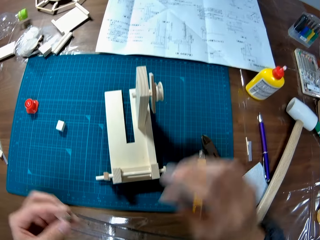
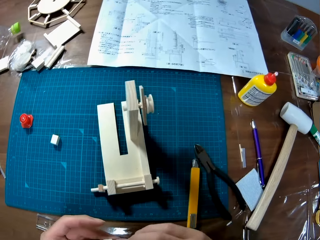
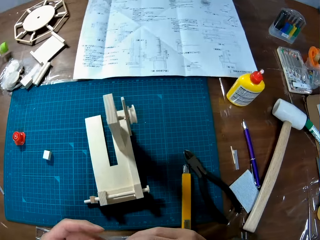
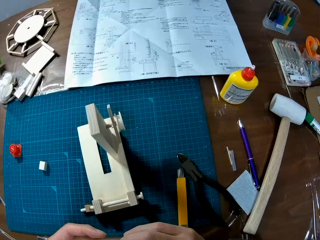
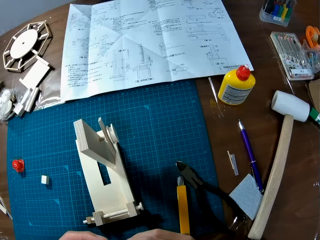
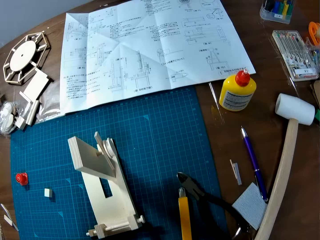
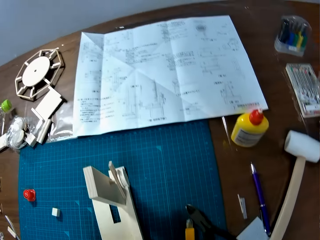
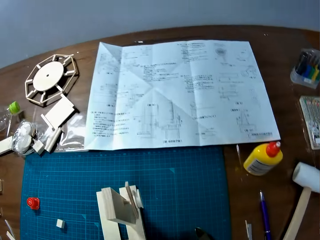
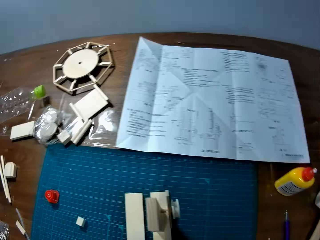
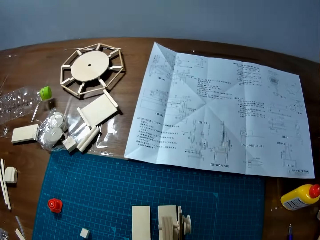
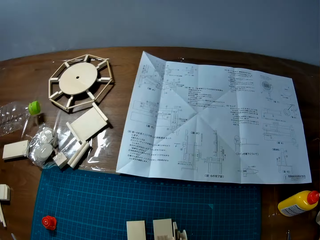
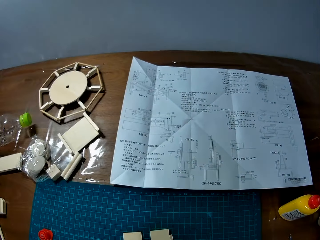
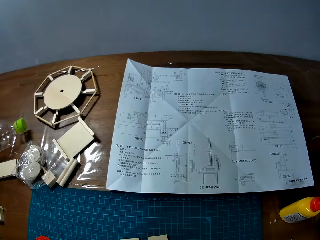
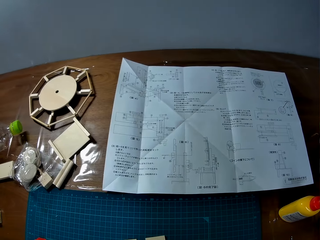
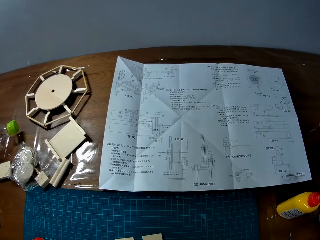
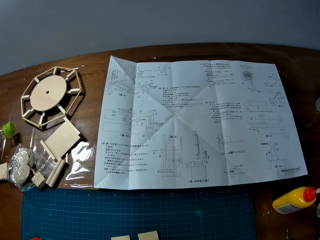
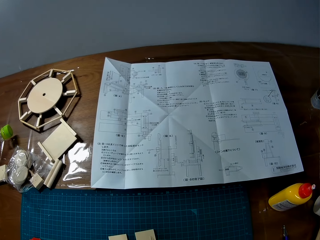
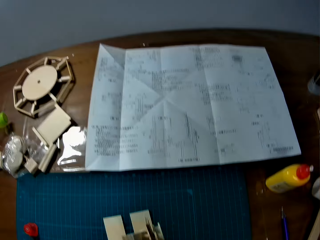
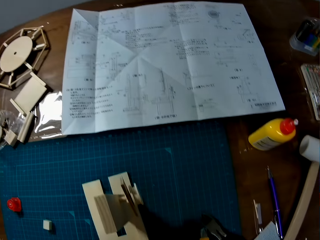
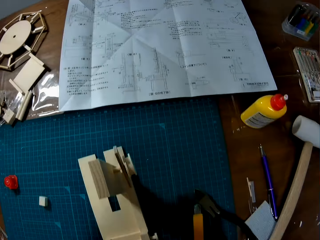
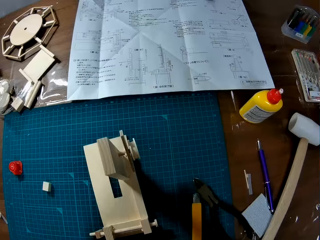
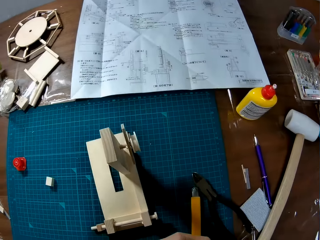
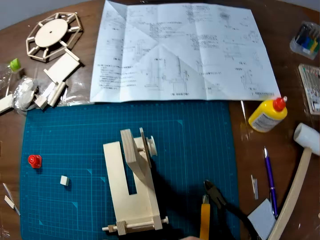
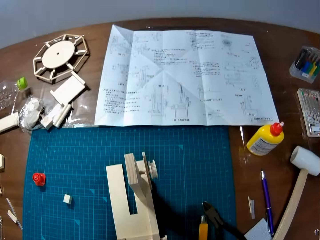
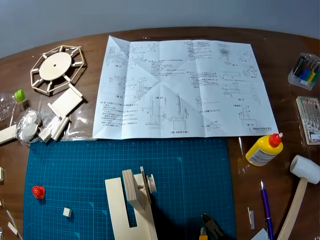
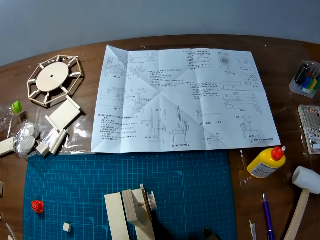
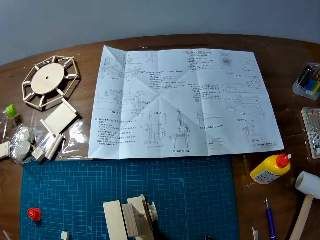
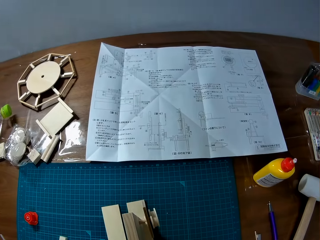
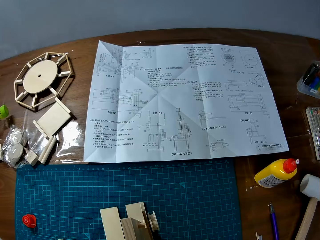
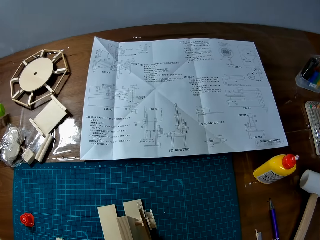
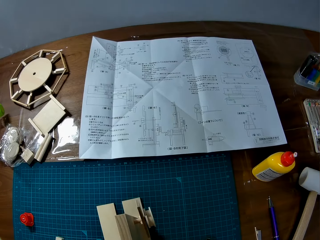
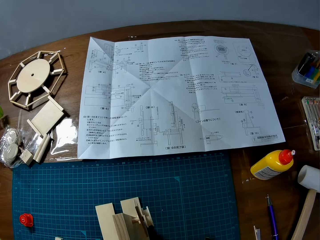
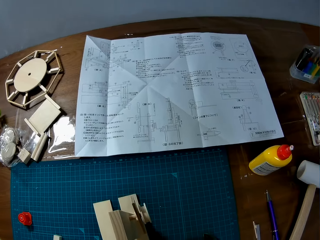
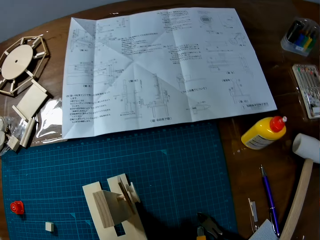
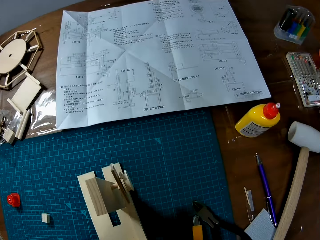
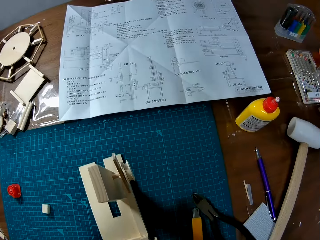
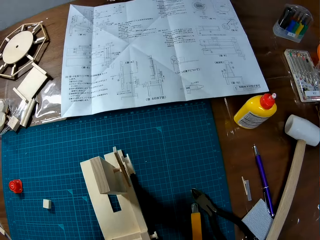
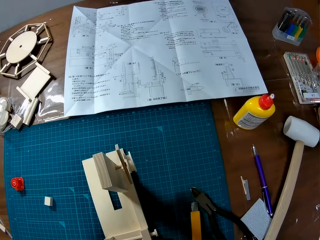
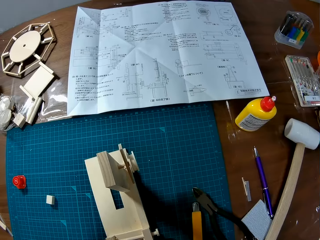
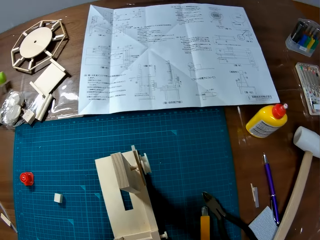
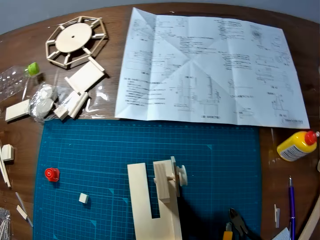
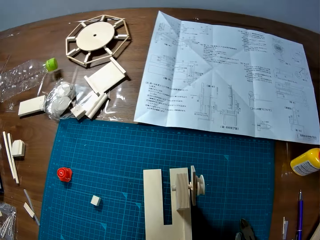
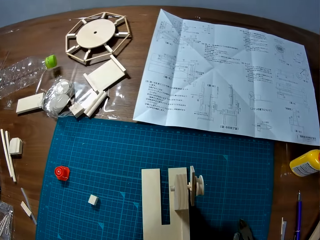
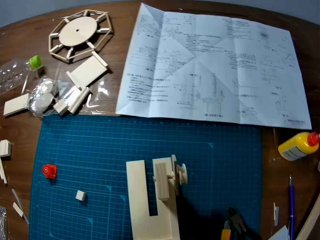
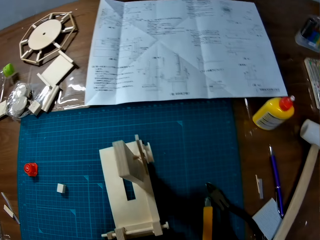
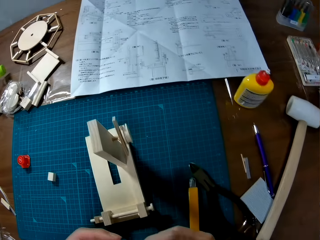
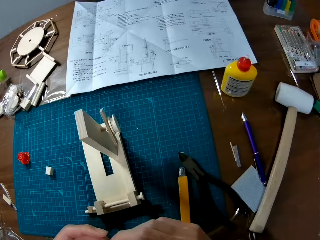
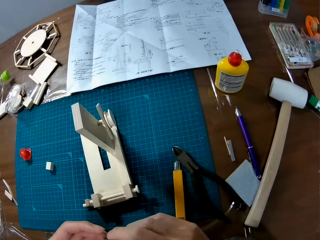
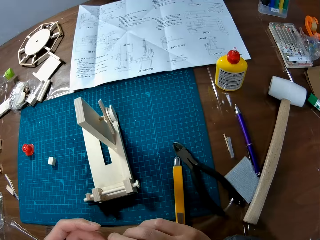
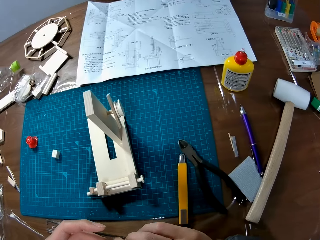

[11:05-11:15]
The camera wearer looks around on the table. He holds the piece of wood with both hands.

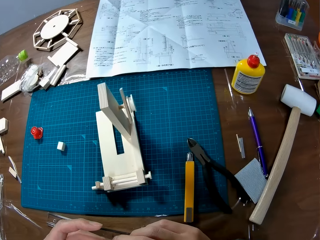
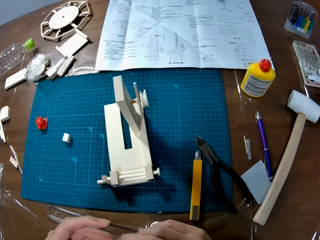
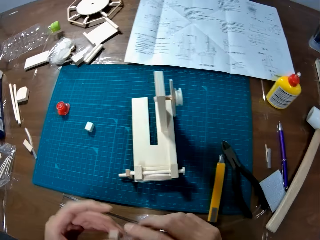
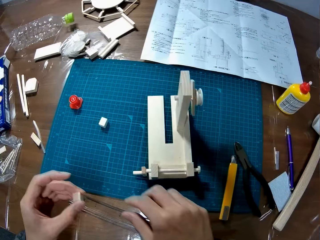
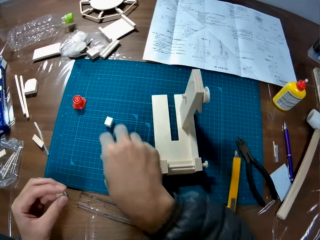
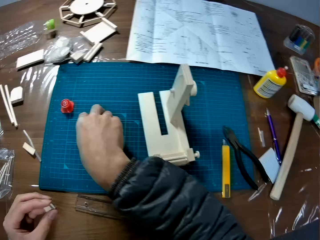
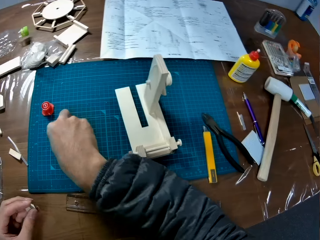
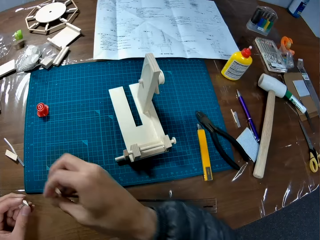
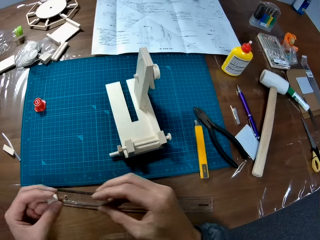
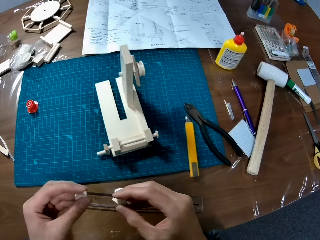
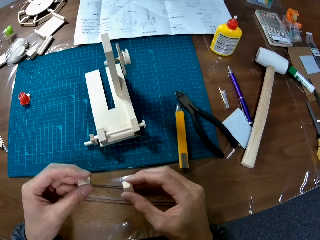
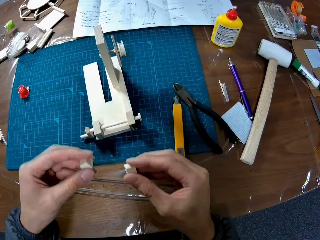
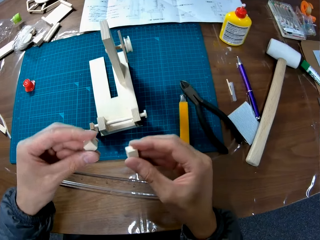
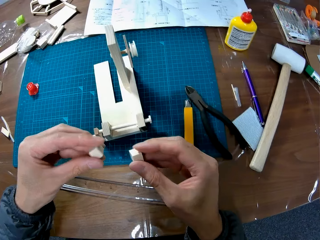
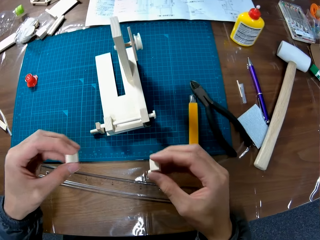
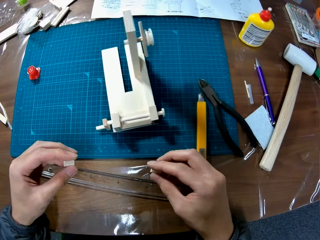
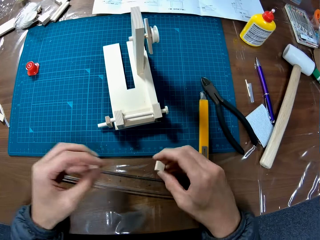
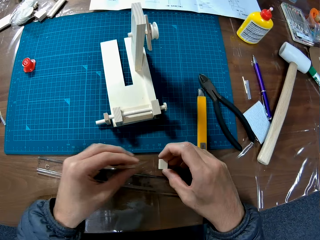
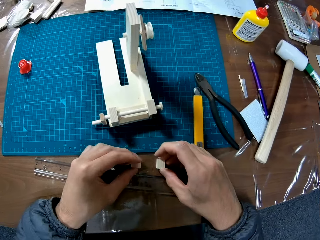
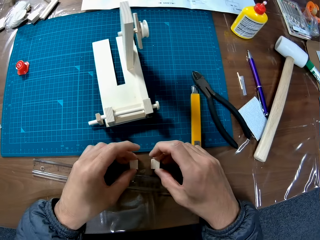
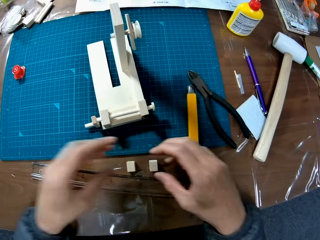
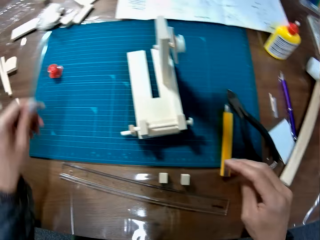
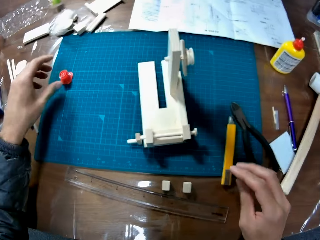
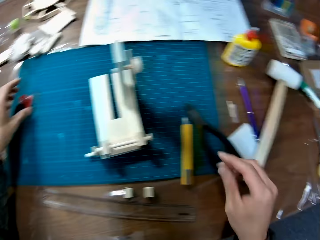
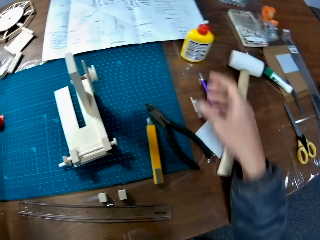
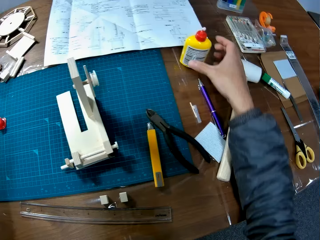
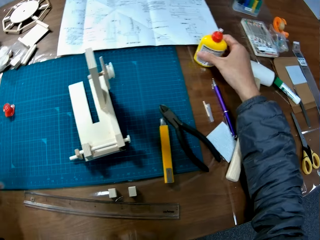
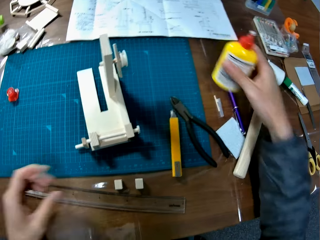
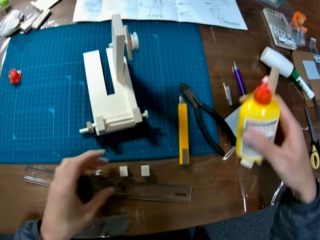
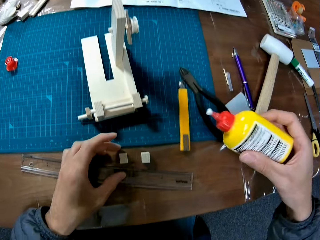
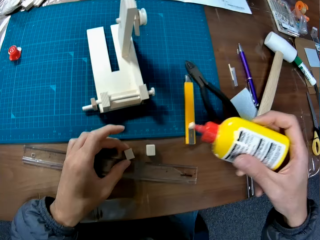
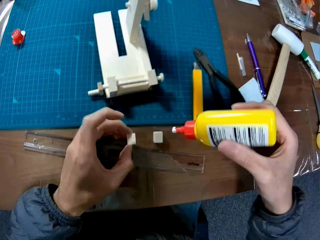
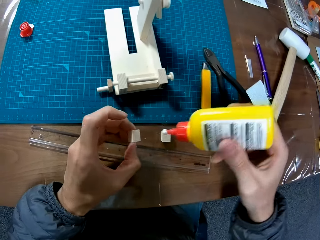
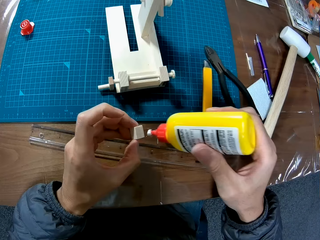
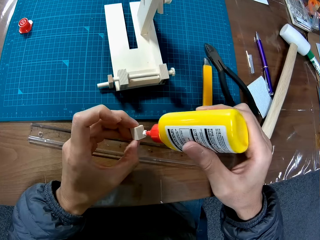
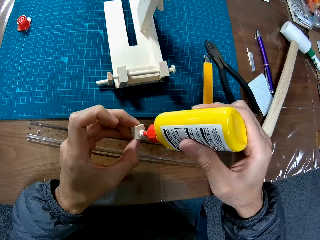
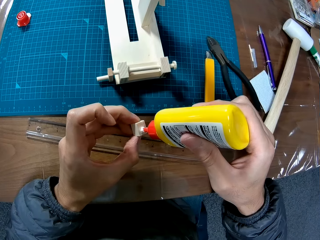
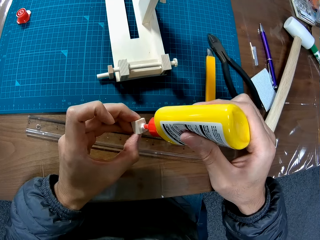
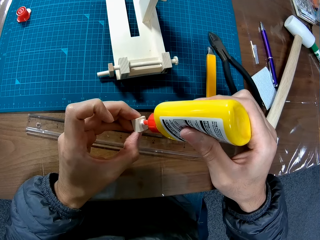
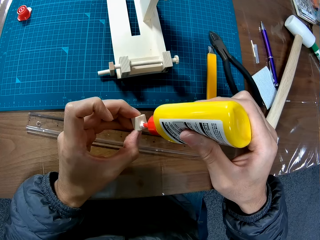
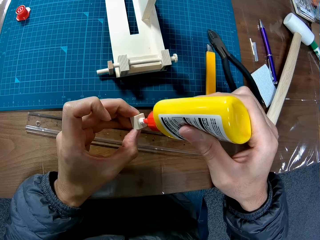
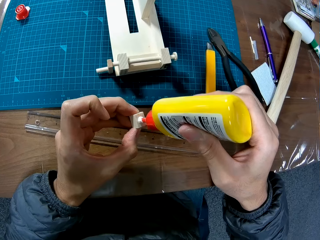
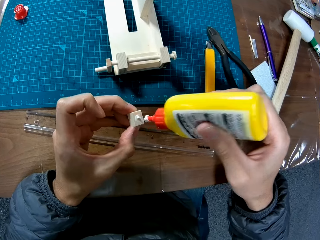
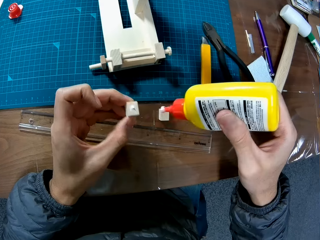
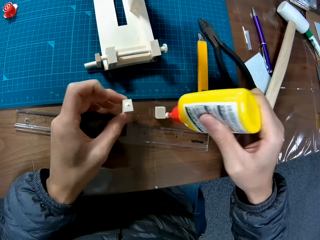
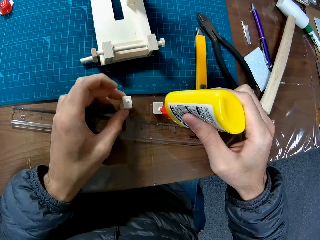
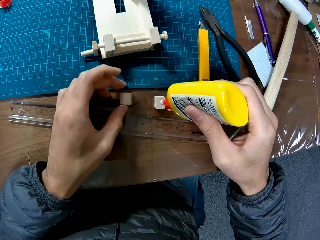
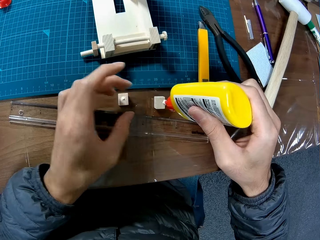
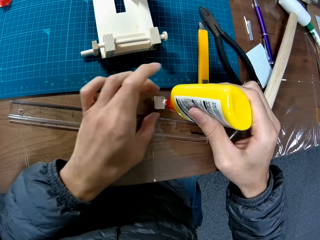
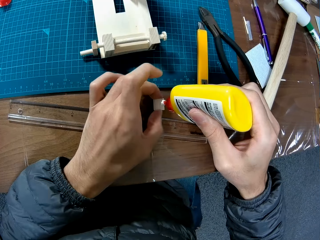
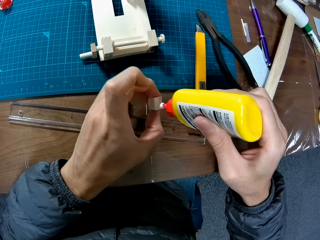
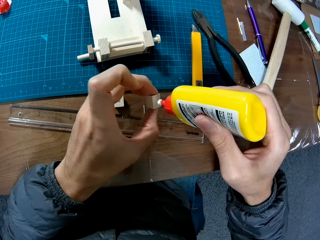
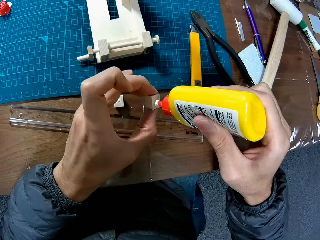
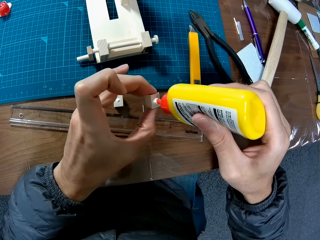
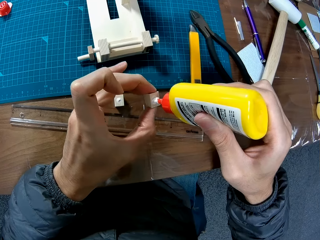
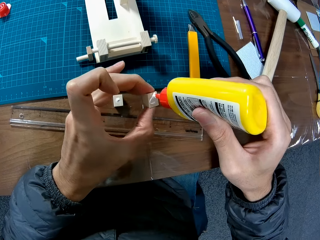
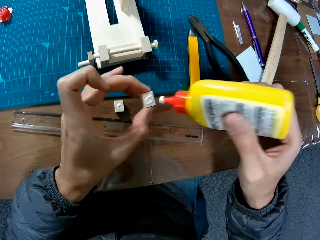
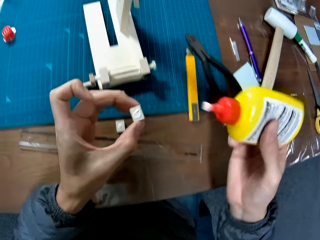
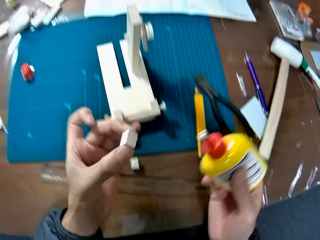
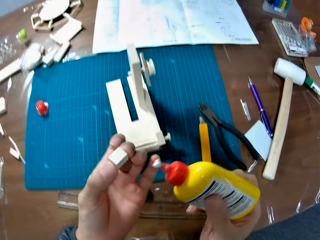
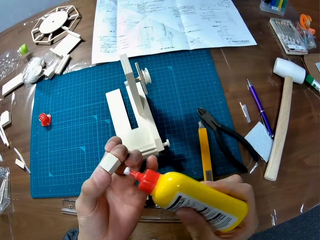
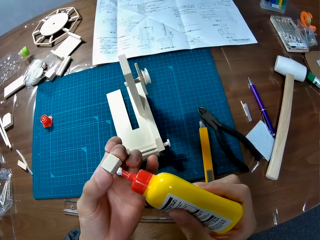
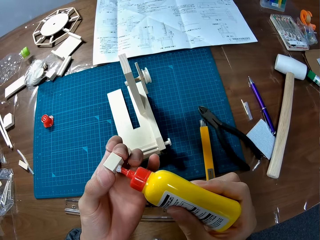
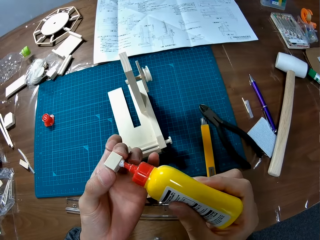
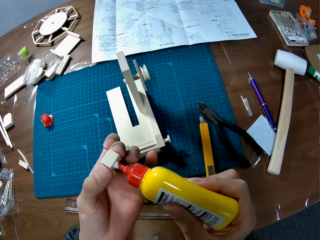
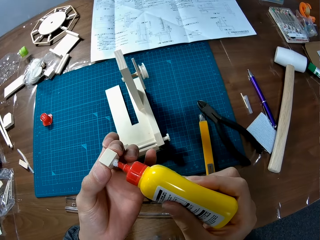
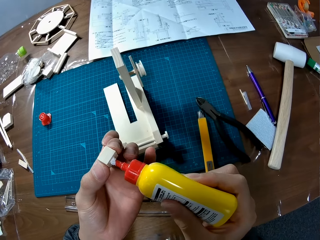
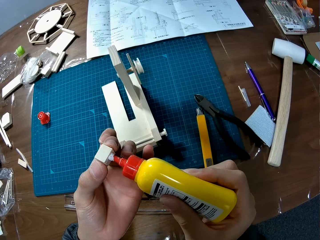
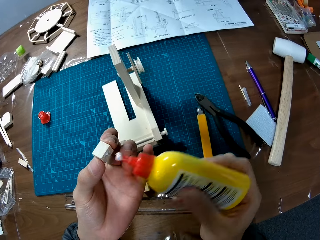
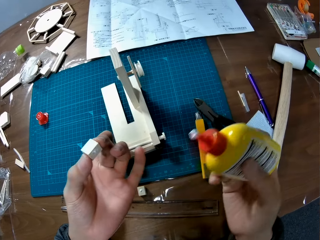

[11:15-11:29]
The camera wearer picks up another piece of wood on the table with his right hand. He drops the pieces of wood in both hands on the table. He picks up a glue container on the table with his right hand. He picks up the piece of wood on the table with his left hand. He applies glue on the piece of wood. He drops the piece of wood on the table. He picks up another piece of wood on the table with his left hand. He applies glue on the piece of wood.
